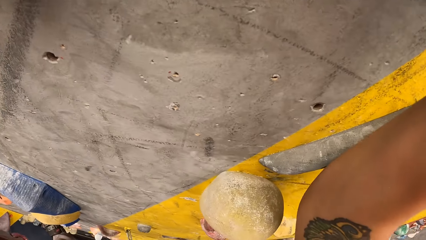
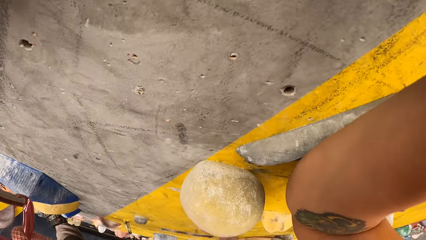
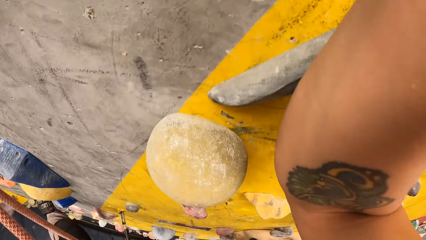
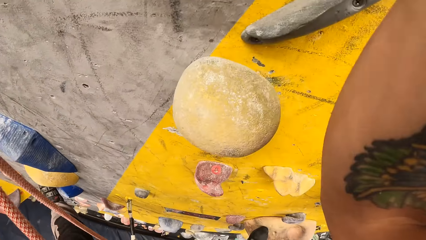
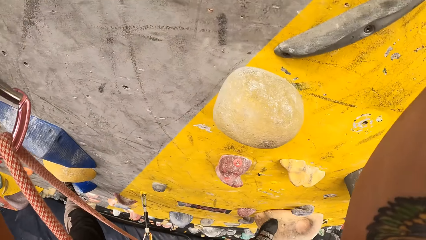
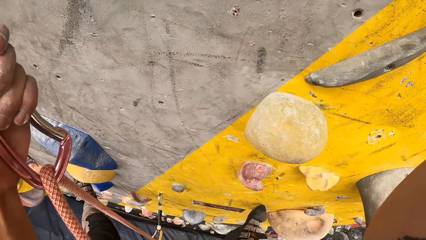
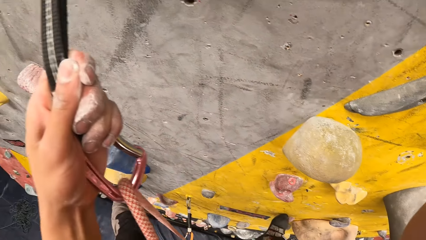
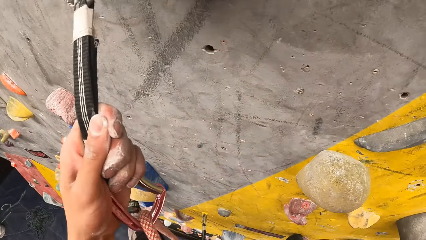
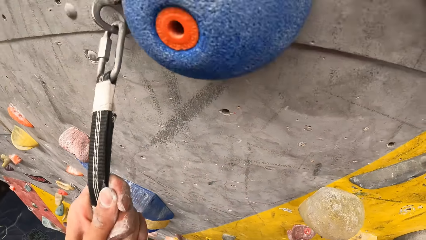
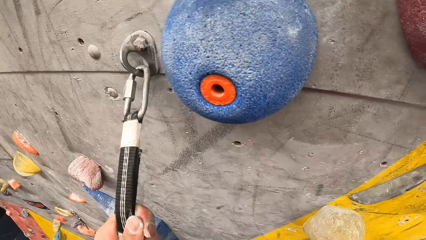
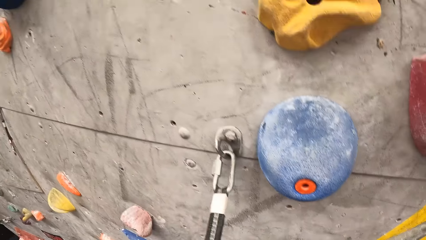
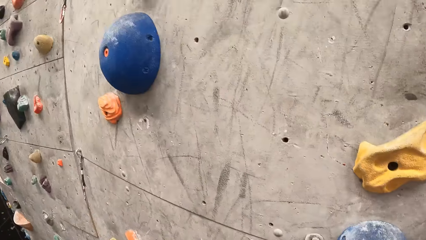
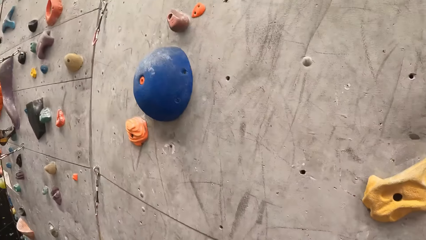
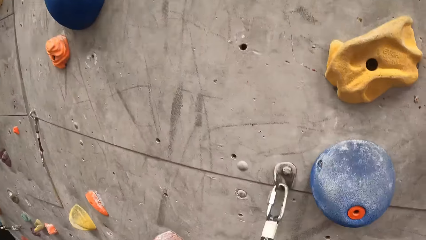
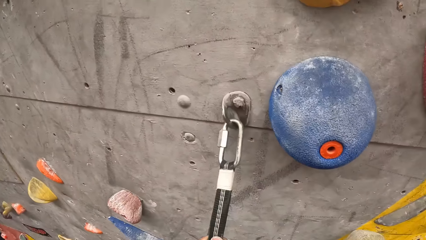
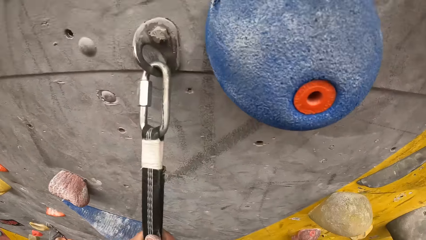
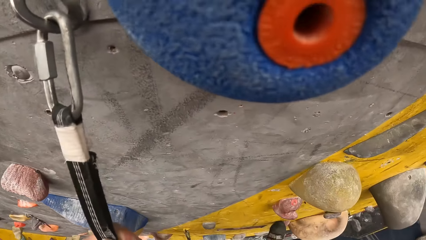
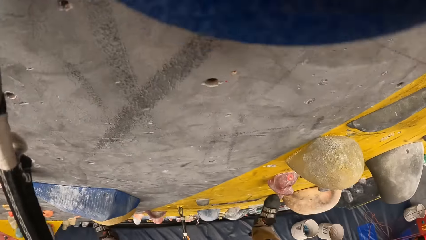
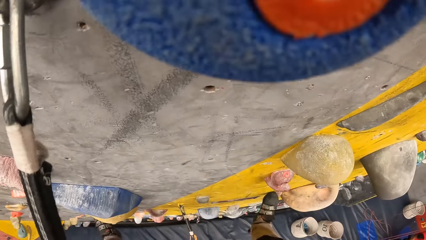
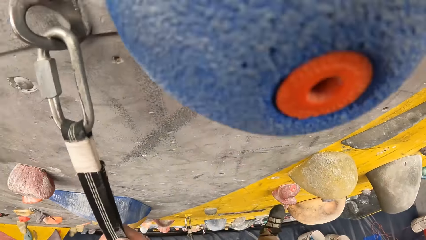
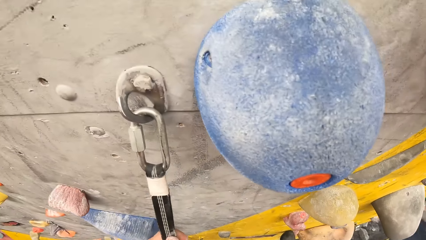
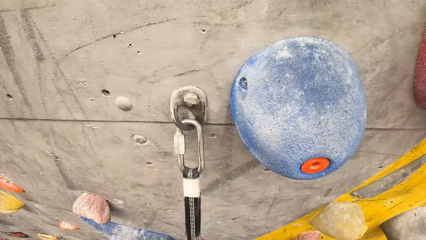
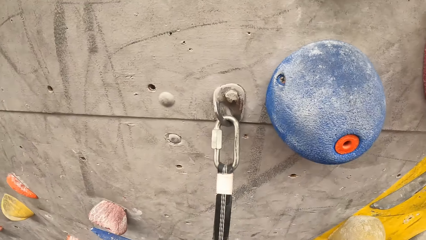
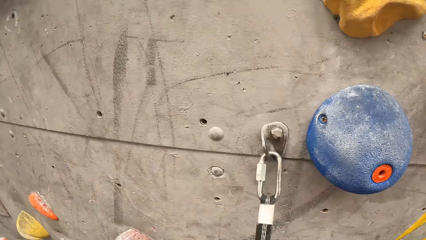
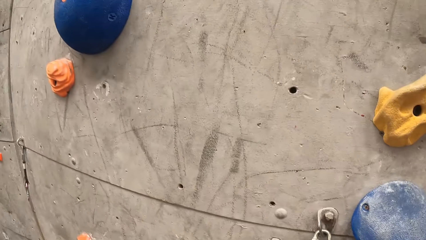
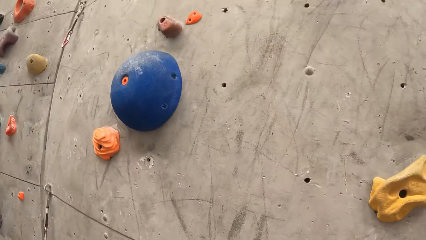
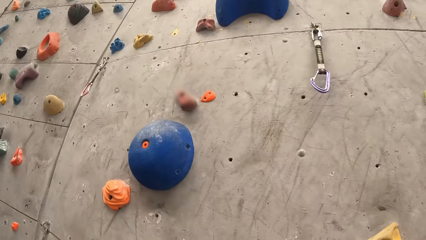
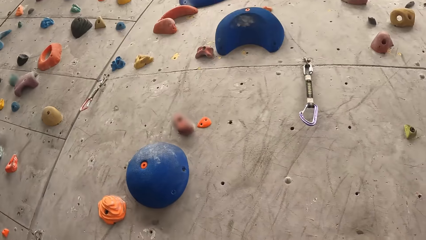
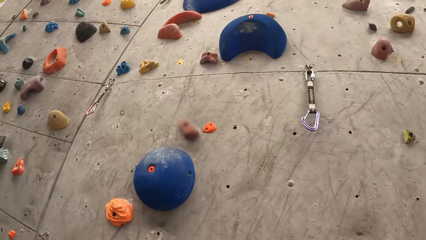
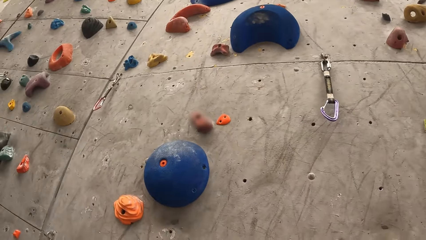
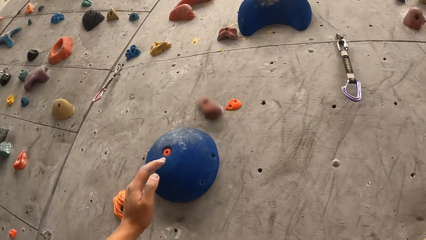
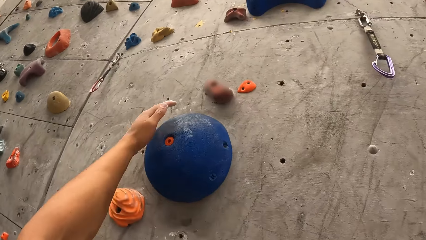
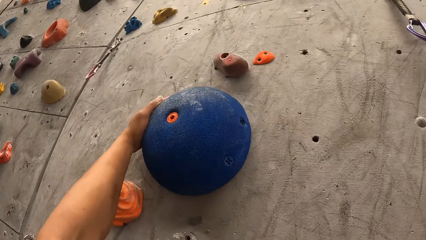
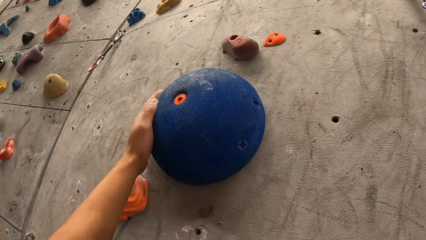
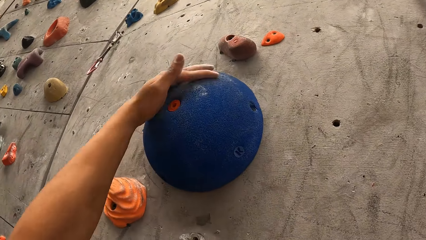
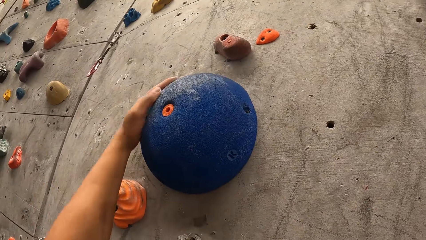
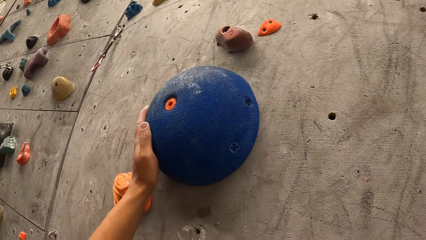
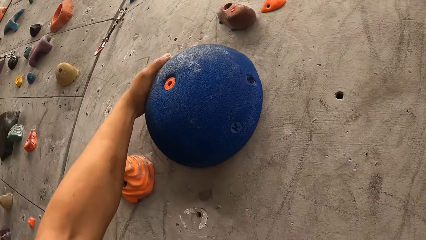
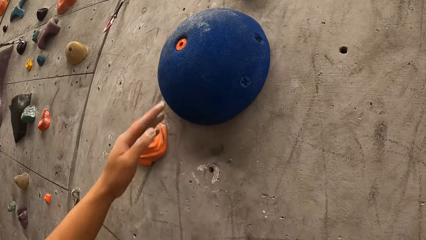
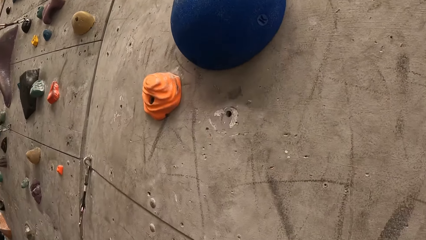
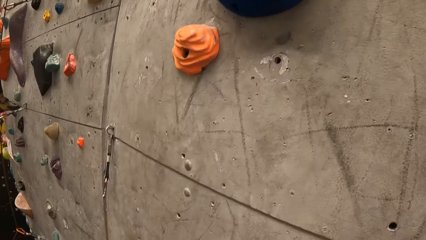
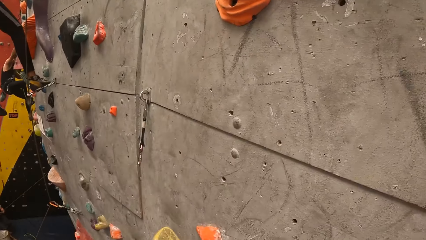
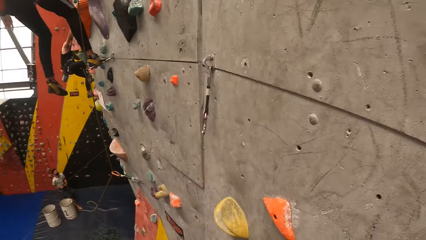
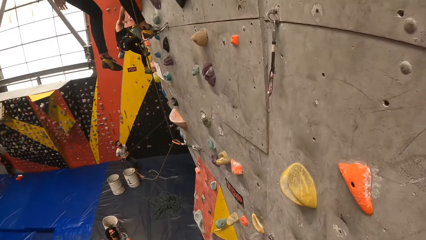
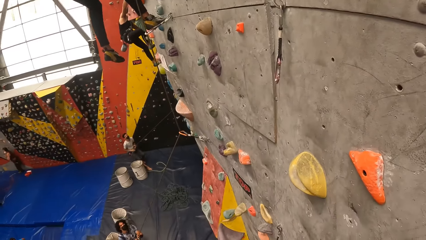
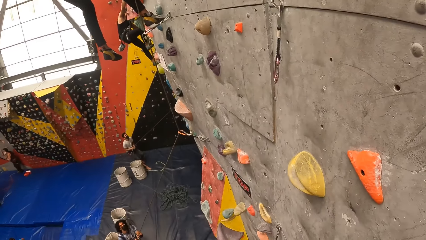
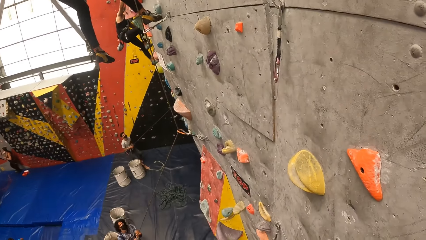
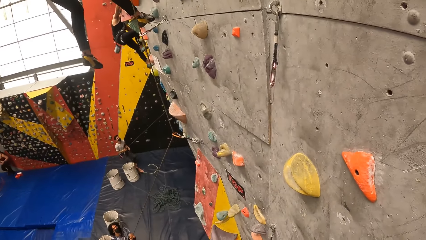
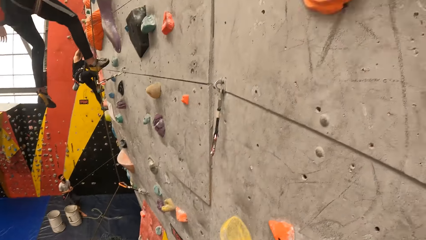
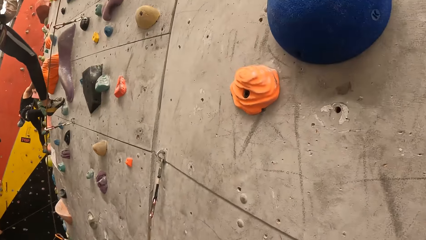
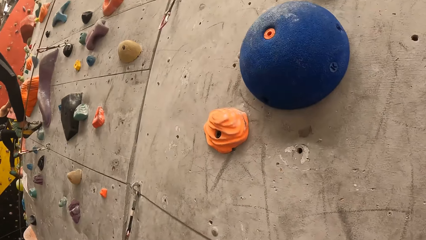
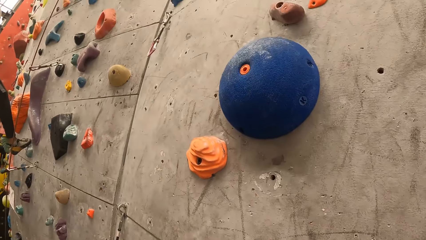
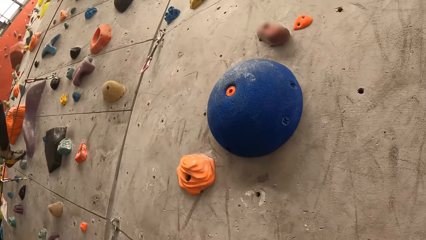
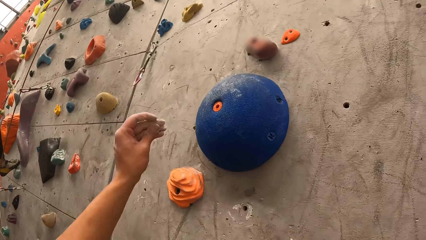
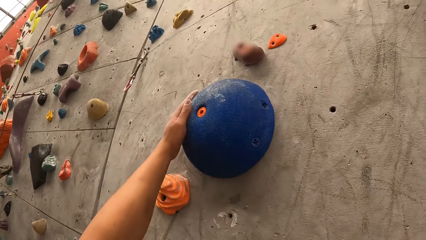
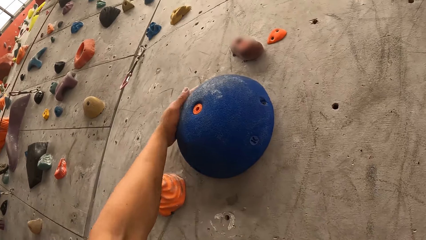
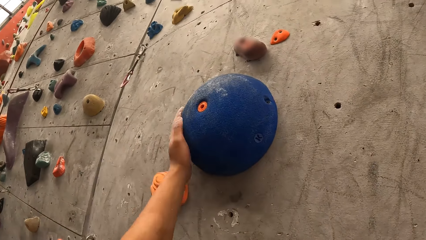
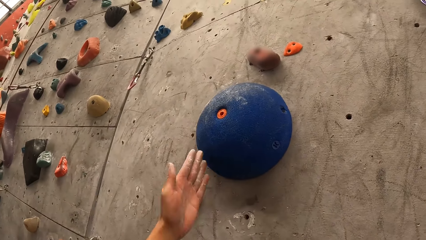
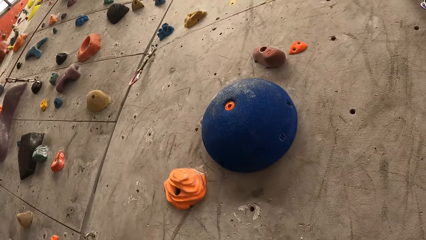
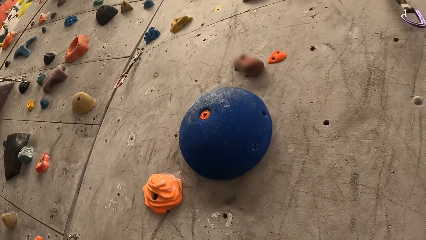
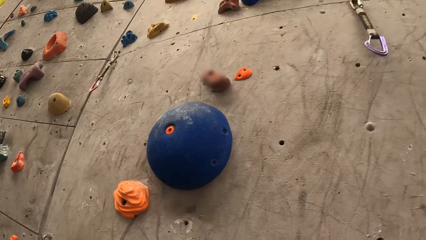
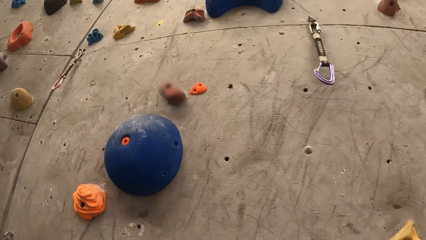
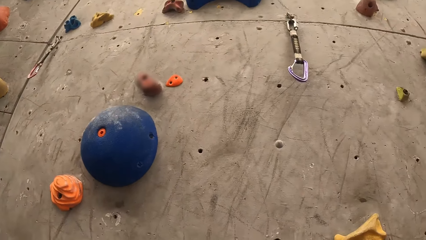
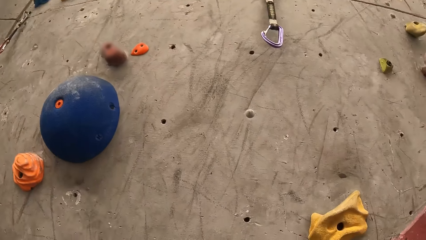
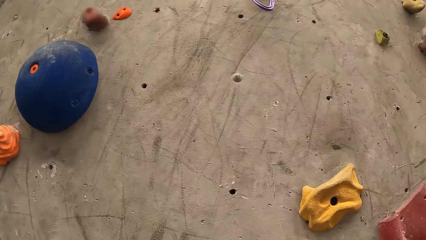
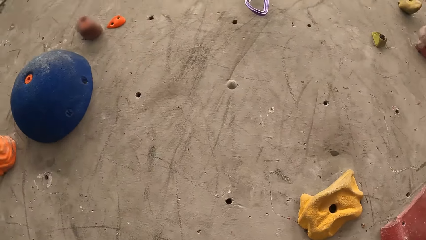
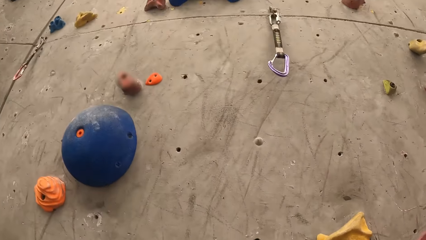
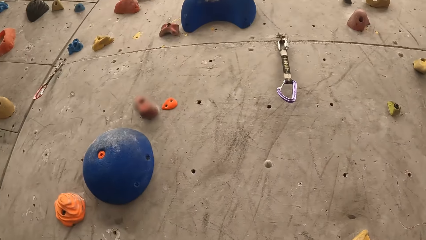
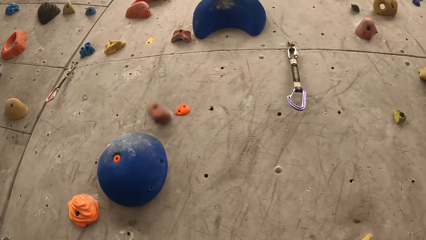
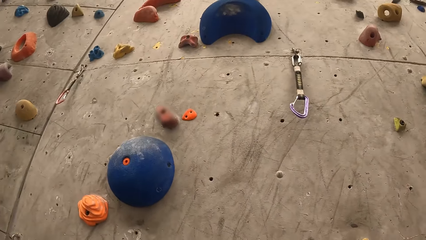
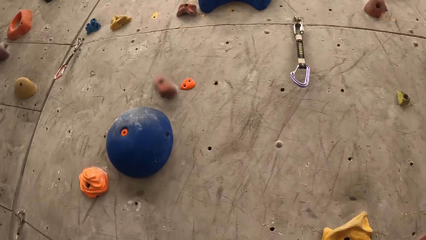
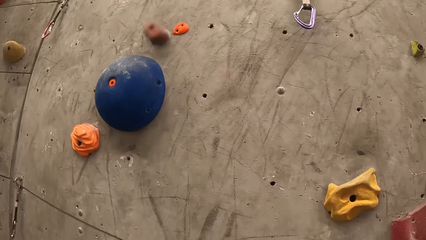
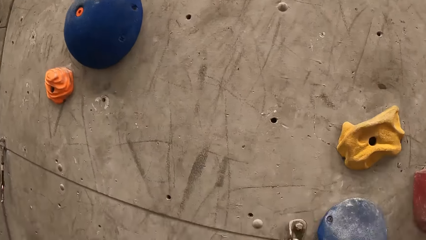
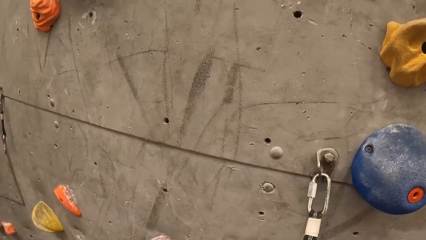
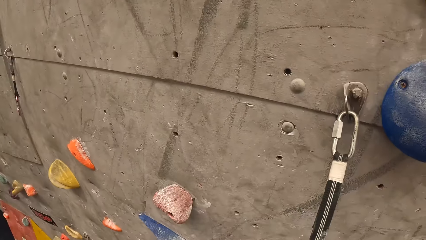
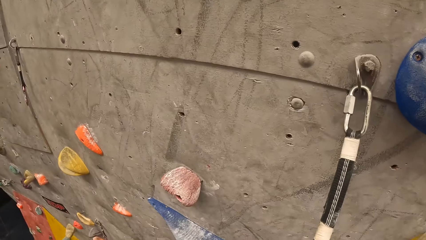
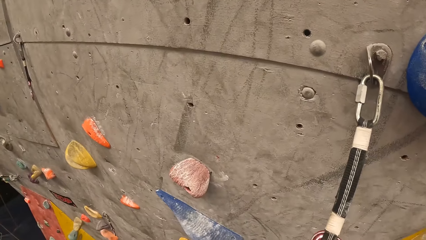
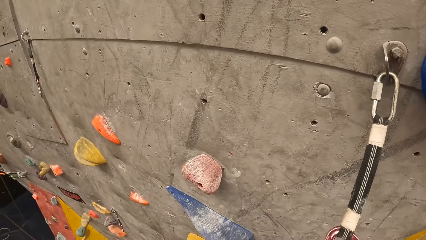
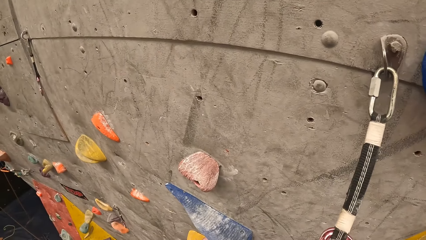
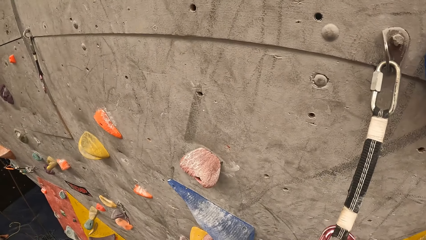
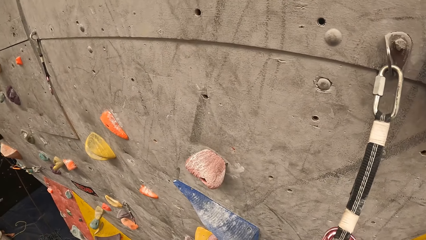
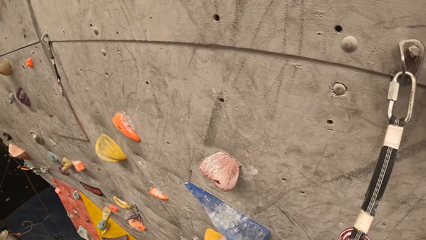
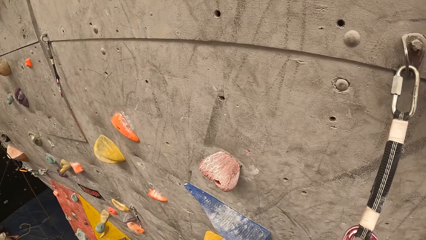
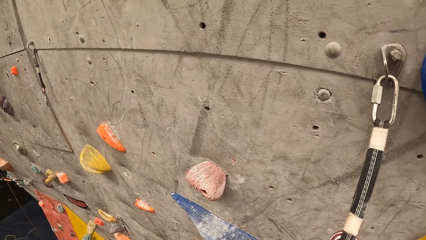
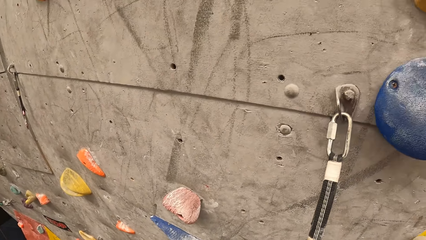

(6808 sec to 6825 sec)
The camera wearer wipes the climbing hold with the hand. They hold the climbing hold. They look around. They wipe the climbing hold with the hand. They hold the climbing hold. They look around.
